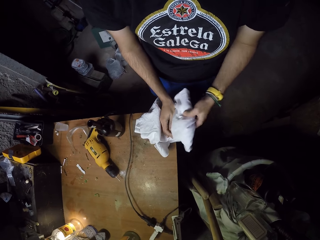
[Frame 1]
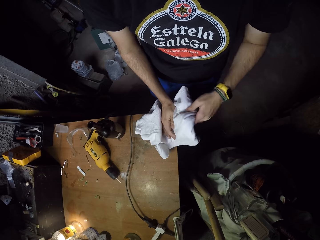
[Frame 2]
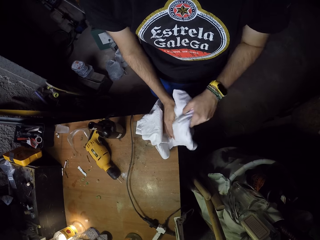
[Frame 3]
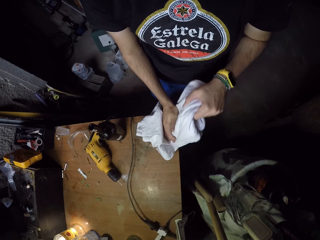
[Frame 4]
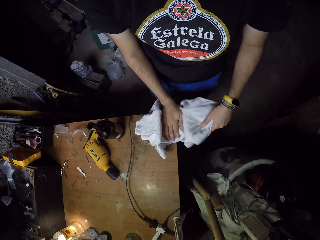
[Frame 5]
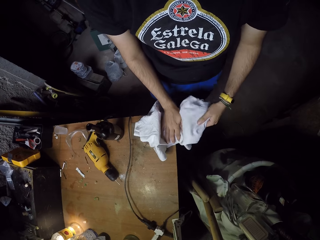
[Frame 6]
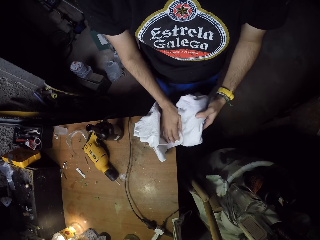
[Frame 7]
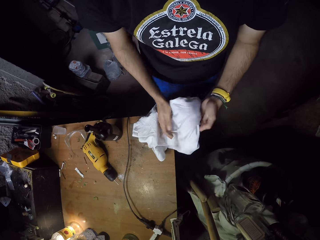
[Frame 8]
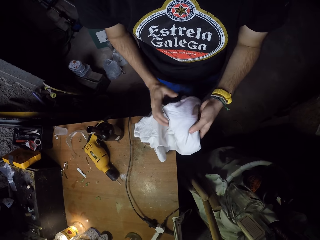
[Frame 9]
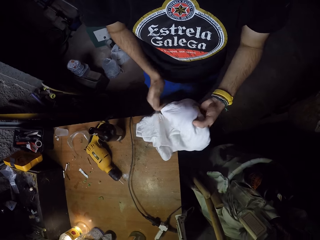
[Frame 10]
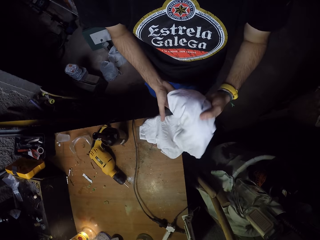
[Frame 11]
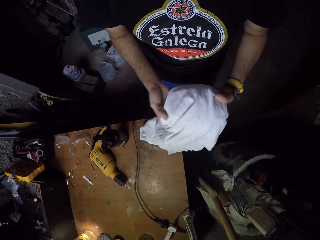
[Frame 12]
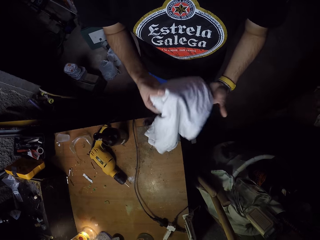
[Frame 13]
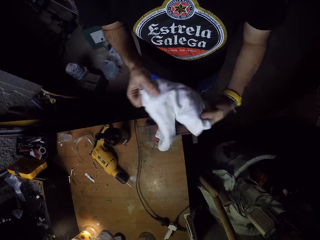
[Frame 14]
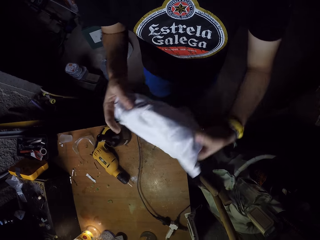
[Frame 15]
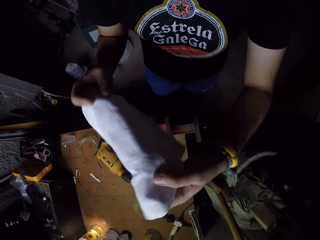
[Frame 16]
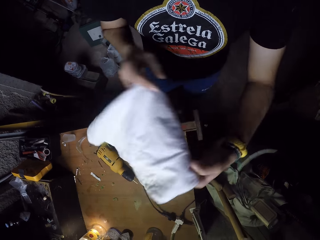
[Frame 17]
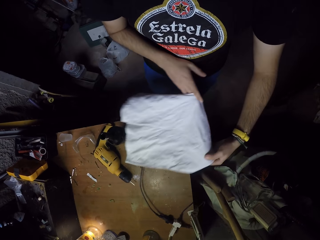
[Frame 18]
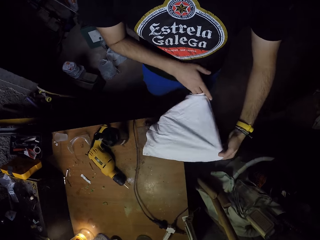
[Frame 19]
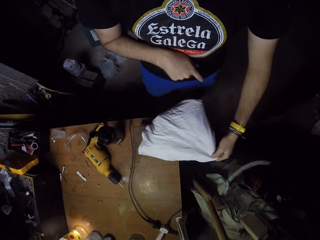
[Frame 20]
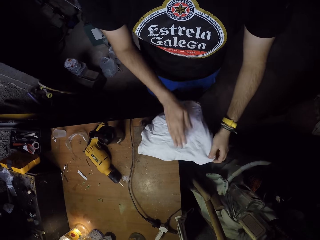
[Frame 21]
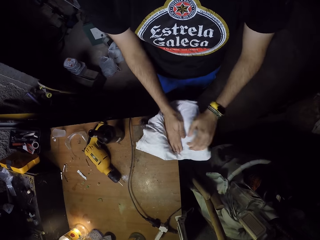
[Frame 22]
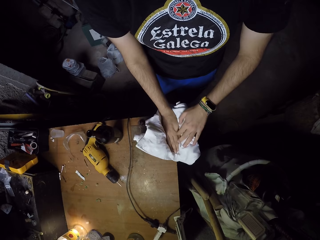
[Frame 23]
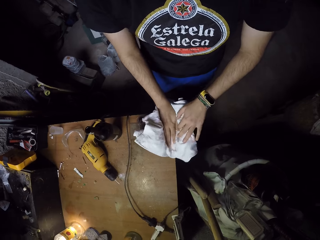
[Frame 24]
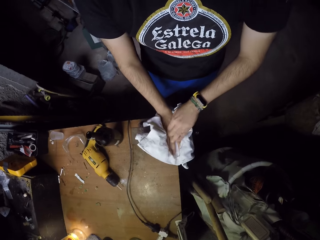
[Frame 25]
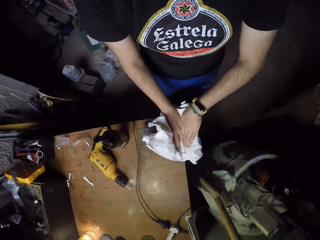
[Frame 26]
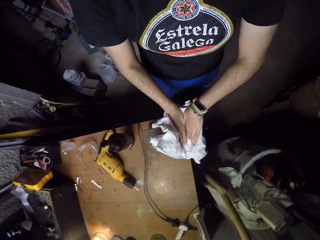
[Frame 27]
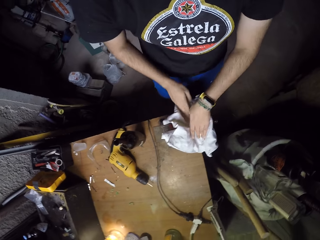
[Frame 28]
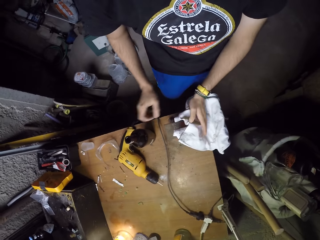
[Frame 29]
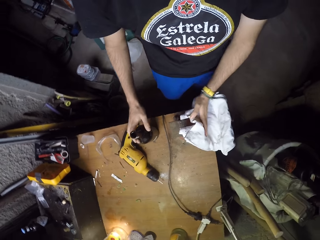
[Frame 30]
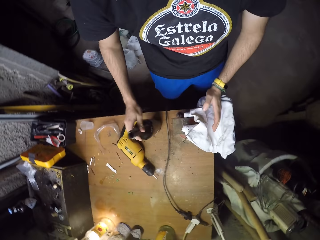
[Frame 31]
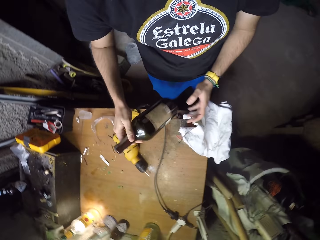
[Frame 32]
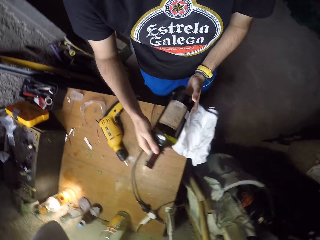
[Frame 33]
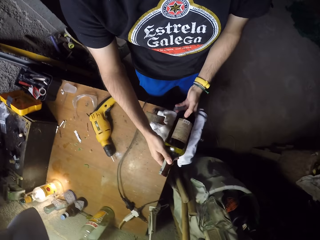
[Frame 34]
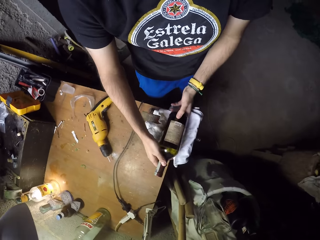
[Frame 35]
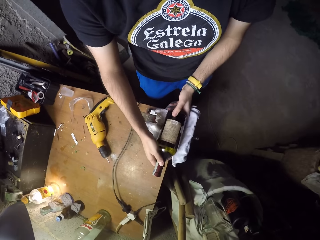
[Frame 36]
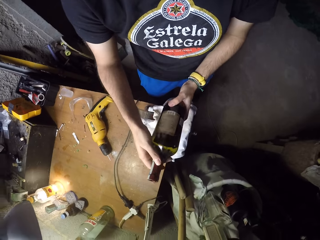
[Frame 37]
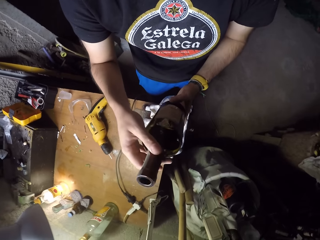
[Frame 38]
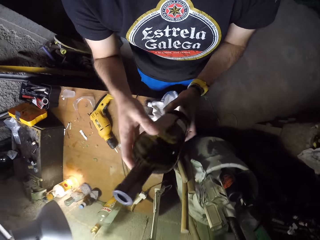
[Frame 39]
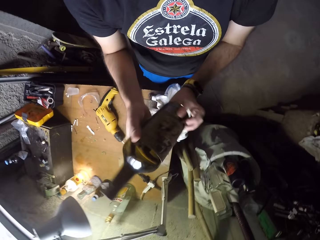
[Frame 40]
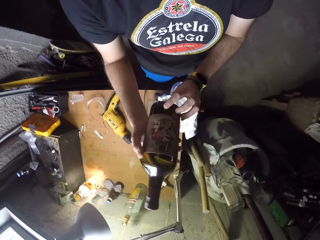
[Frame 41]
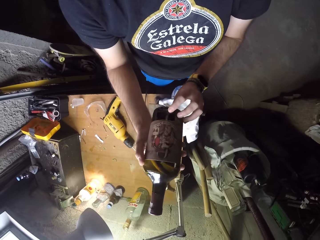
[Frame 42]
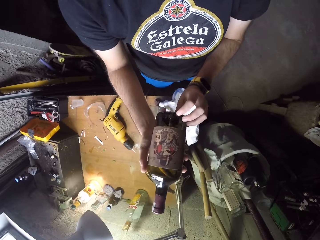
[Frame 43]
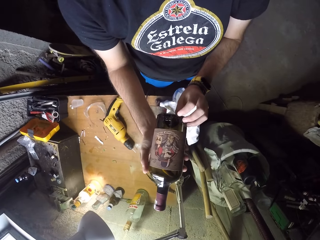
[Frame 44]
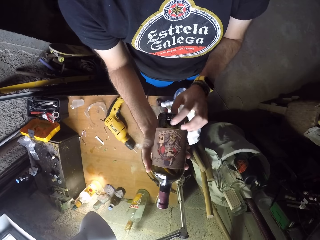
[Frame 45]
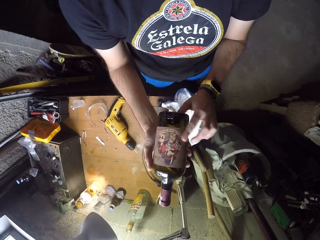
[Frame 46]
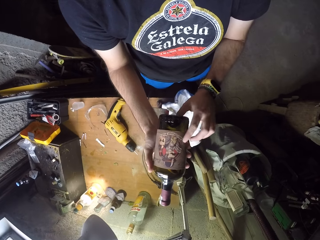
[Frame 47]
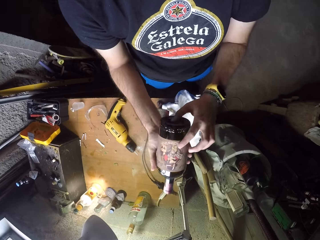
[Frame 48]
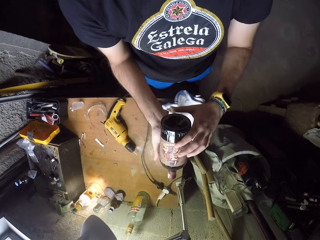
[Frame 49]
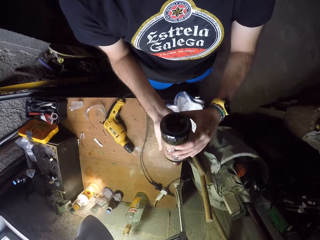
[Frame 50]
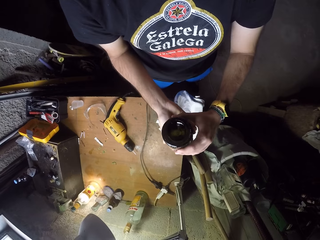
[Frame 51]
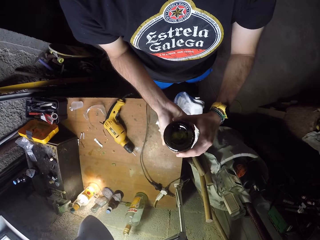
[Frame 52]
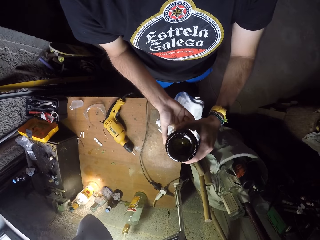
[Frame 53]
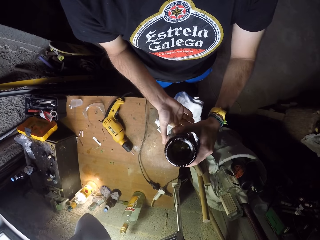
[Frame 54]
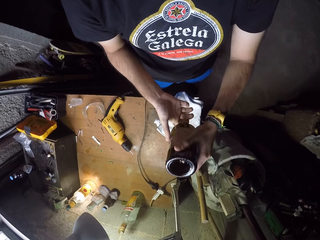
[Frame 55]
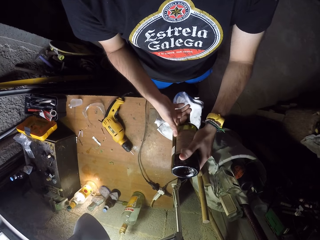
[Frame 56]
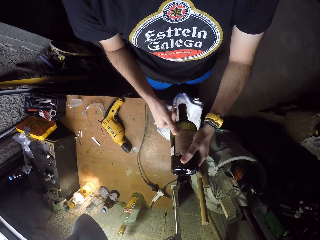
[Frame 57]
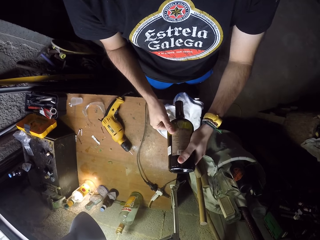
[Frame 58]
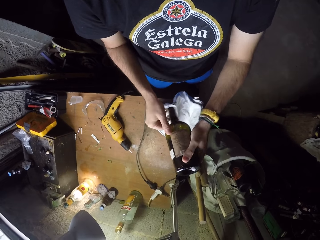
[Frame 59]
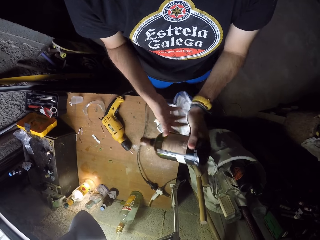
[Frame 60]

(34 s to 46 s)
The camera wearer picks up the bottle from the table with his right hand. He holds the bottle with both hands. He places the bottle in his hands in the cloth padded bench vice. He removes the bottle from the cloth padded bench vice with his hands. He turns the bottle in his hands. He scrapes the bottle in his hands with the finger of his left hand. He turns the bottle in his hands.

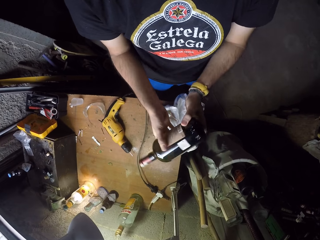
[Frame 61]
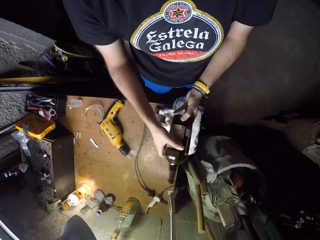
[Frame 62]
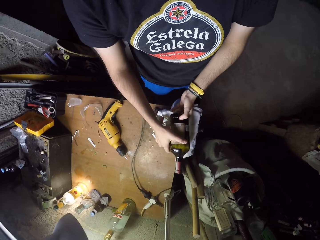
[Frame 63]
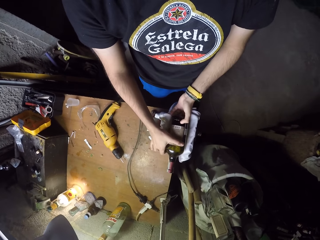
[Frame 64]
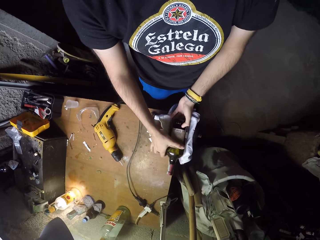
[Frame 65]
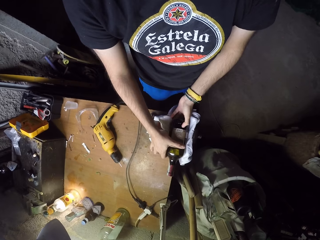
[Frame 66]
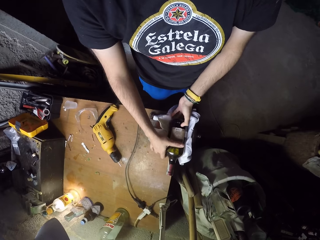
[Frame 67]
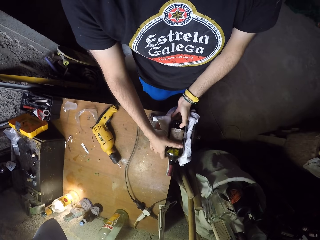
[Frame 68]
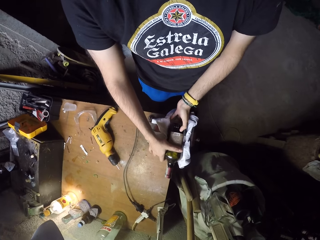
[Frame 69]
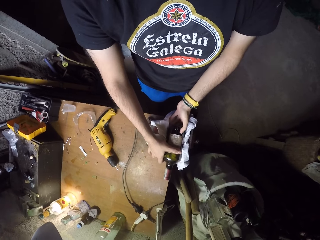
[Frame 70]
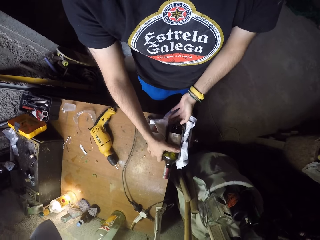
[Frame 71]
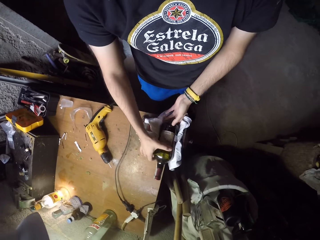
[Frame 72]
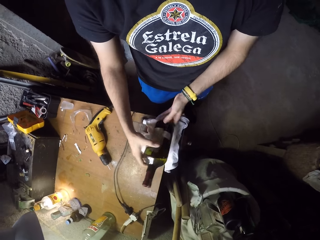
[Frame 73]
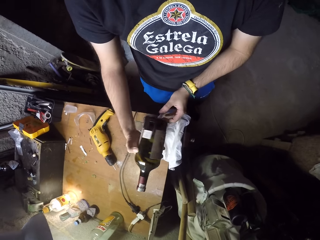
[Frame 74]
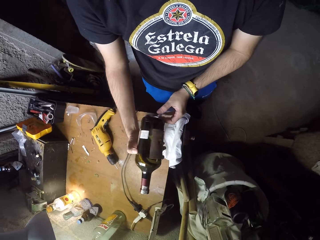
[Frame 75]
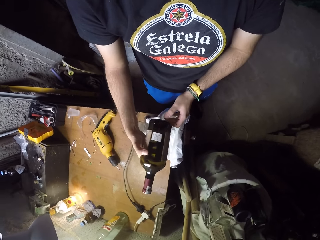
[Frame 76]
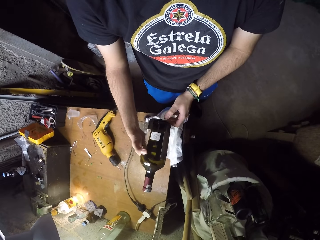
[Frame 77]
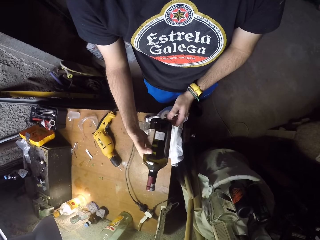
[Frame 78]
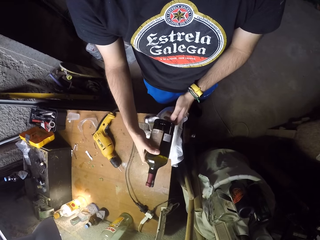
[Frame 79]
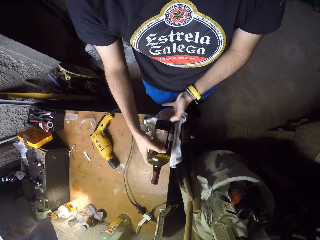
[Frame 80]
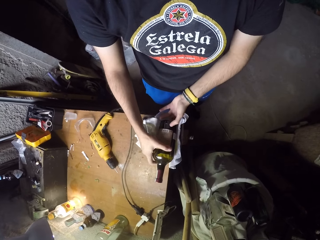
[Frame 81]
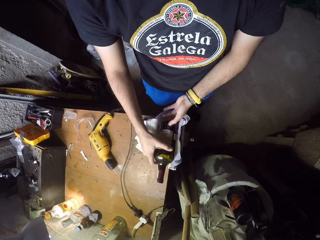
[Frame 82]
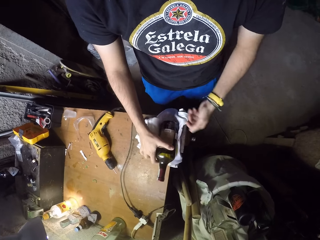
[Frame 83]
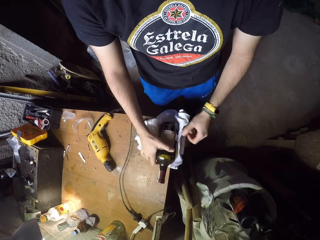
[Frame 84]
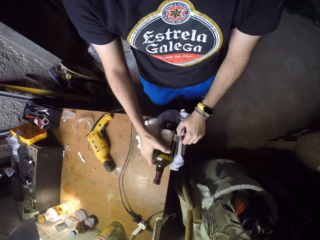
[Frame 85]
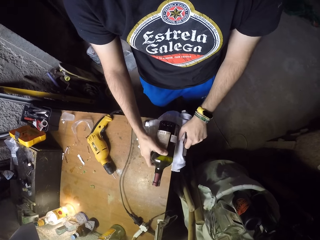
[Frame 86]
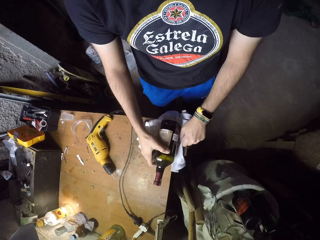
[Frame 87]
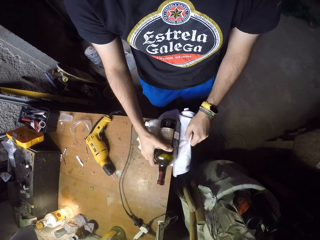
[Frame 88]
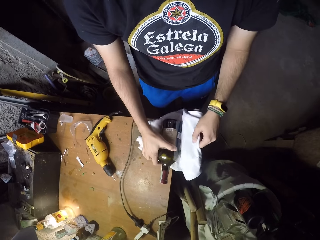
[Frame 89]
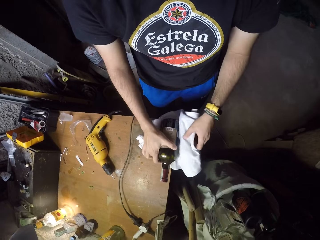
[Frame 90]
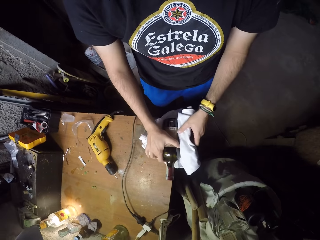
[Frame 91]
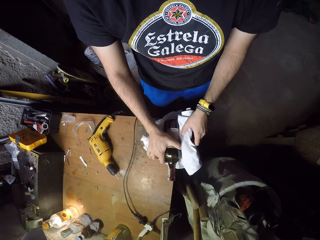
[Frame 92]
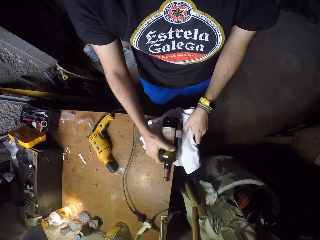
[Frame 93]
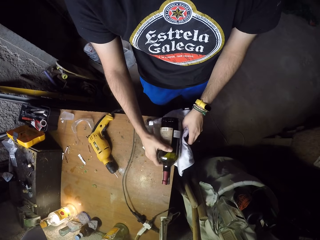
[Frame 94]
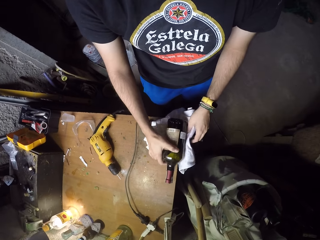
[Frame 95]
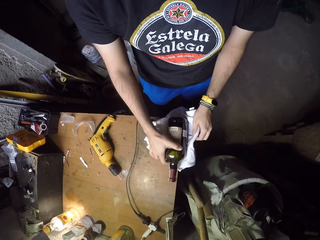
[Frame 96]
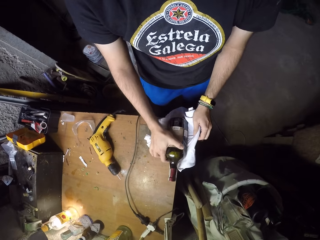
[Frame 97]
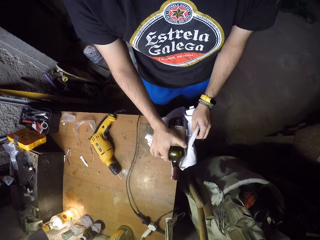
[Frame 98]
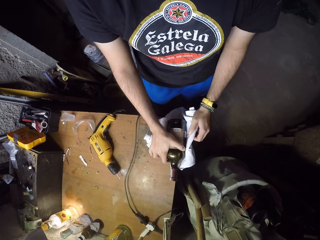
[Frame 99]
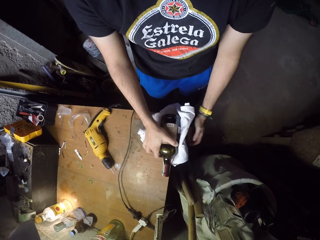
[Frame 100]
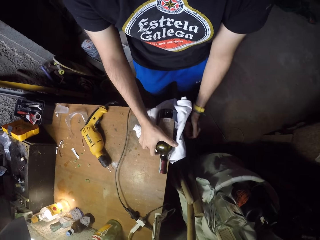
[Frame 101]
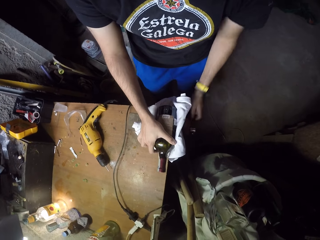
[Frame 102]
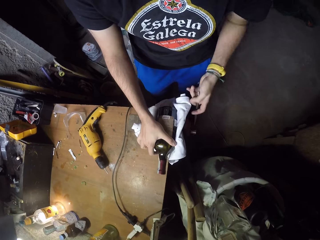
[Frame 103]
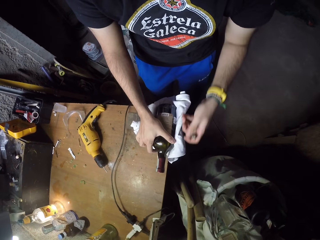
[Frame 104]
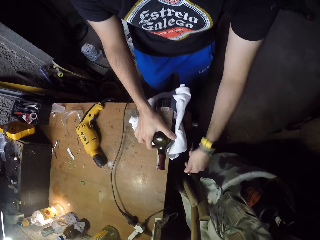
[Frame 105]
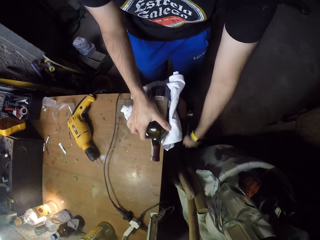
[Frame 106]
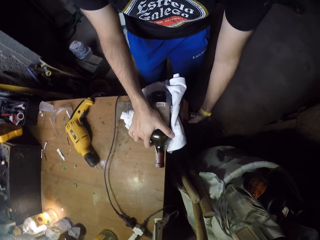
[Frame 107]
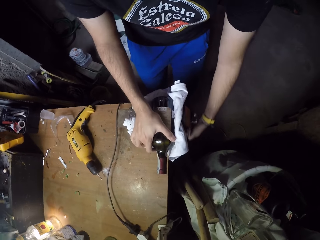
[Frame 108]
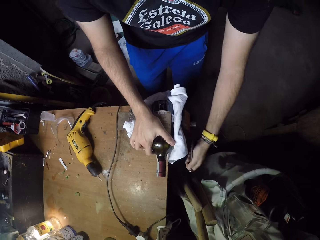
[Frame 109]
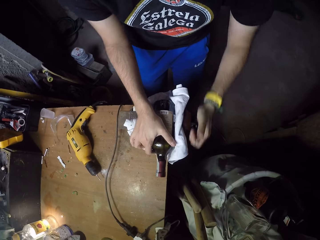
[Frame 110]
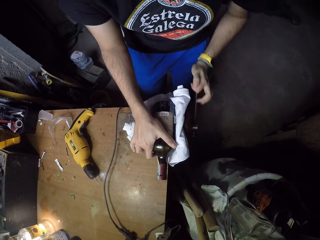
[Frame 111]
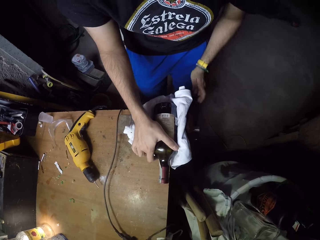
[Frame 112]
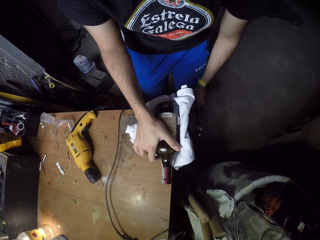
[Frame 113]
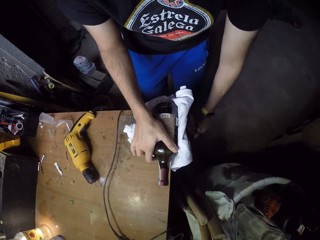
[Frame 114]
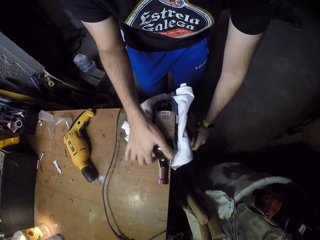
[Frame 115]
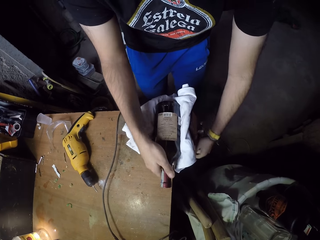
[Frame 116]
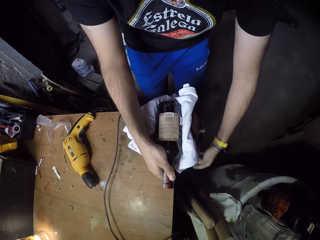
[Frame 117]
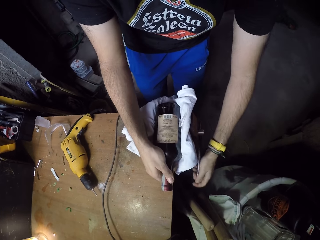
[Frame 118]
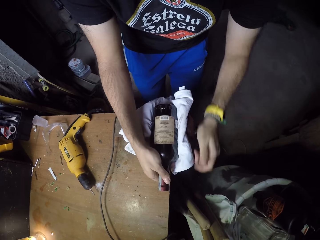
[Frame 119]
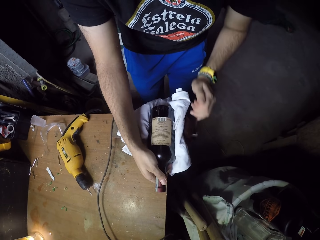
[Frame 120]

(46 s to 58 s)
The camera wearer places the bottle in his hands in the cloth padded bench vice. He removes the bottle from the cloth padded bench vice with his hands. He turns the bottle with his right hand. He places the bottle in his hands in the cloth padded bench vice. He lifts the bottle from the cloth padded bench vice with his right hand. He adjusts the cloth in the bench vice with his left hand. He places the bottle in his right hand in the cloth padded bench vice. He lifts the bottle from the cloth padded bench vice with his right hand. He places the bottle in his right hand in the cloth padded bench vice. He turns the arm of the bench vice with his left hand. He tightens the holder machine.
